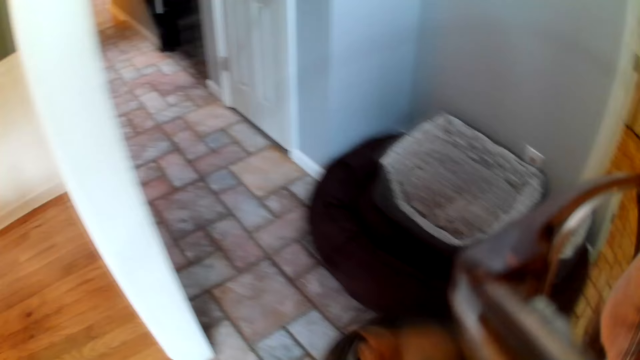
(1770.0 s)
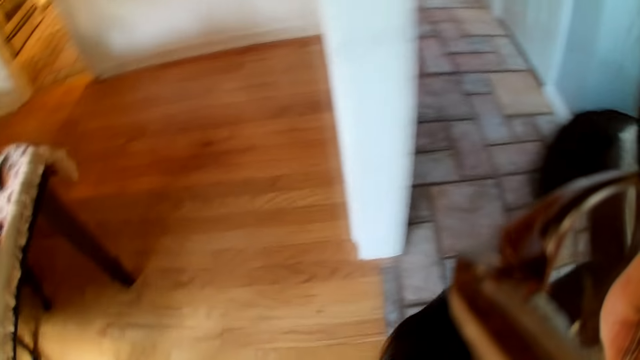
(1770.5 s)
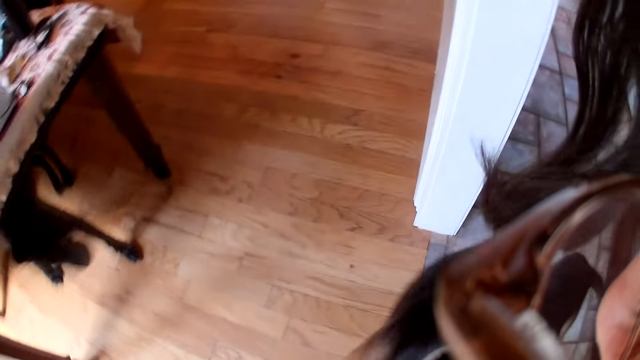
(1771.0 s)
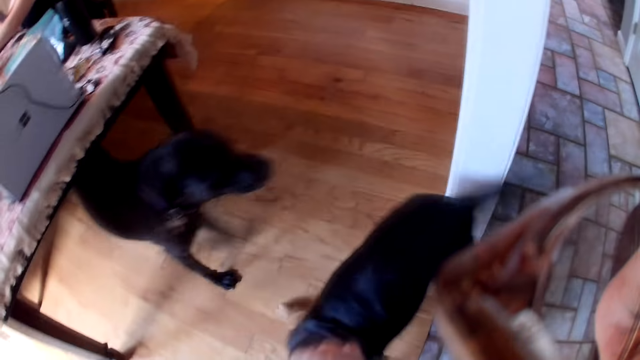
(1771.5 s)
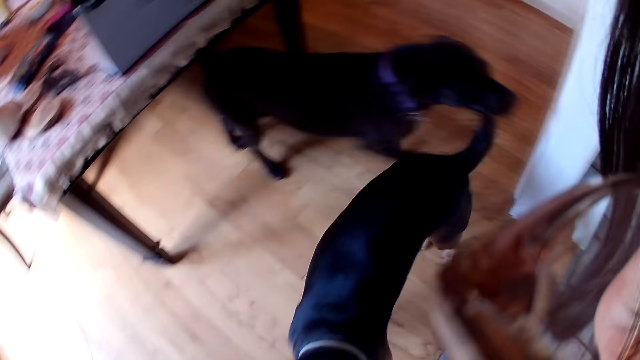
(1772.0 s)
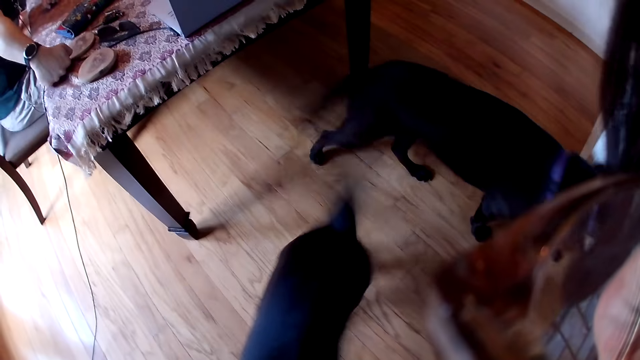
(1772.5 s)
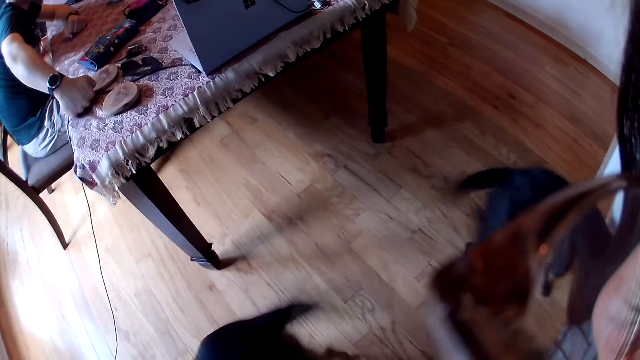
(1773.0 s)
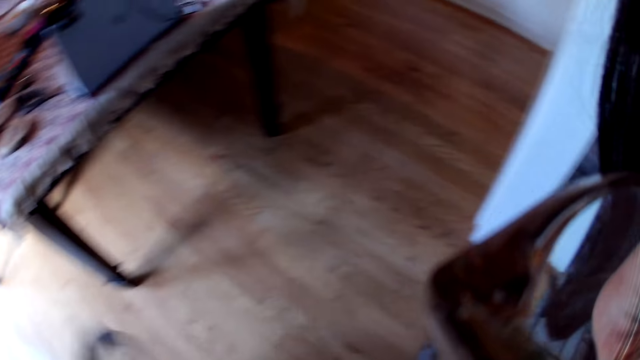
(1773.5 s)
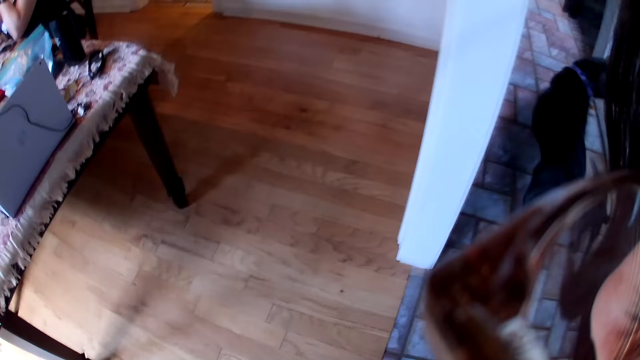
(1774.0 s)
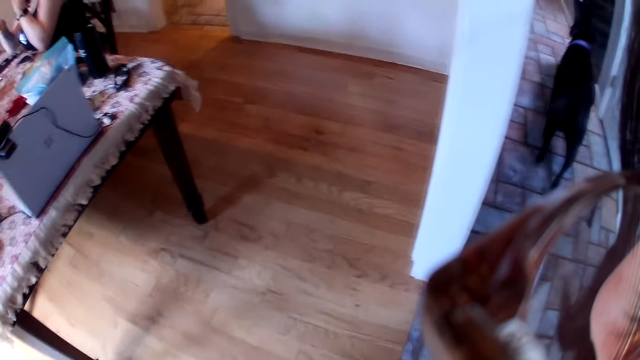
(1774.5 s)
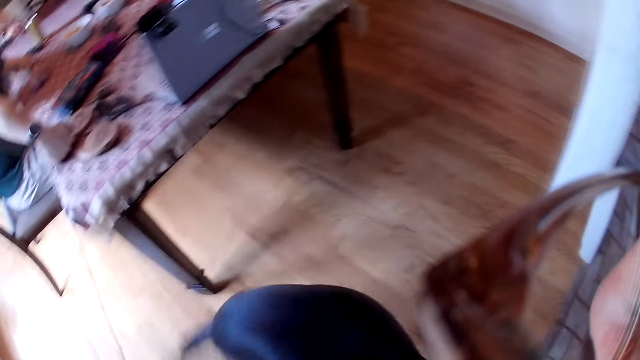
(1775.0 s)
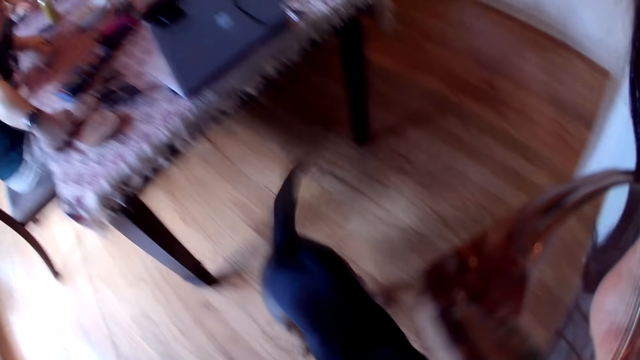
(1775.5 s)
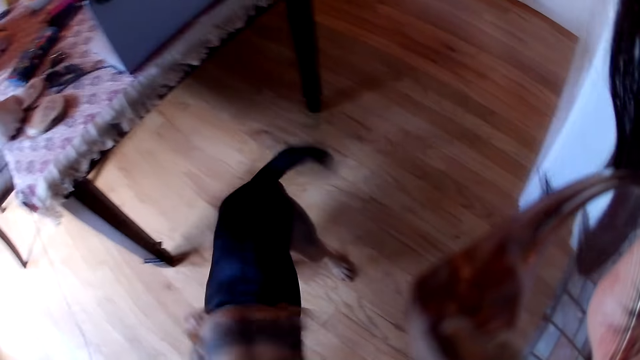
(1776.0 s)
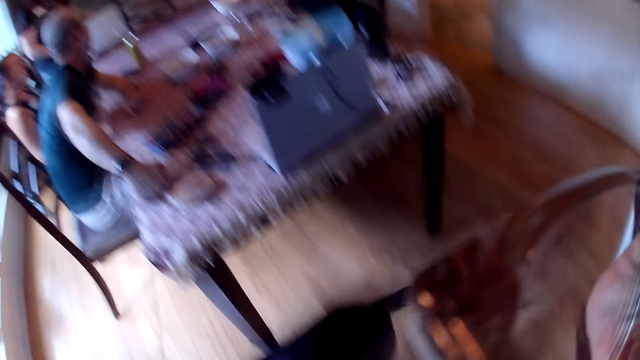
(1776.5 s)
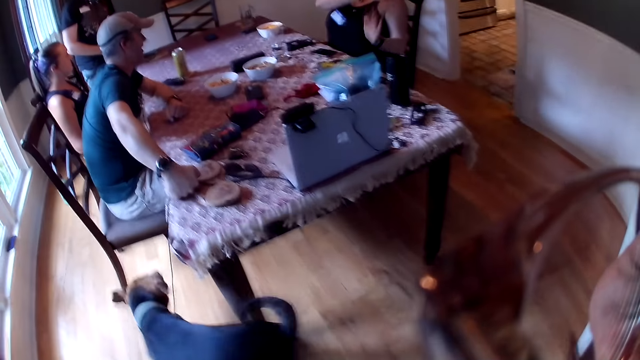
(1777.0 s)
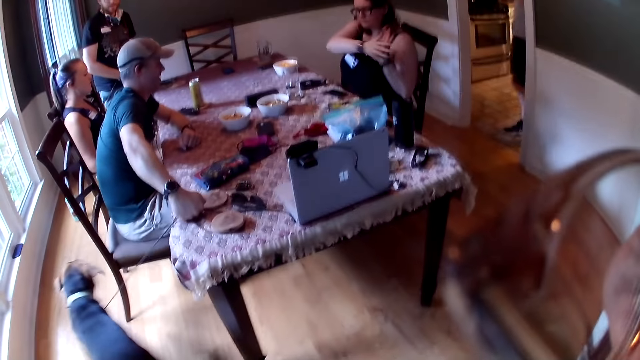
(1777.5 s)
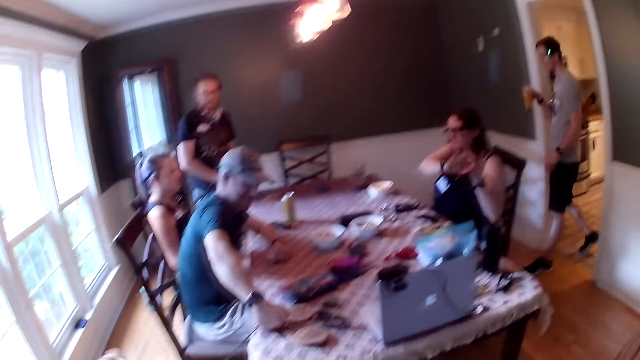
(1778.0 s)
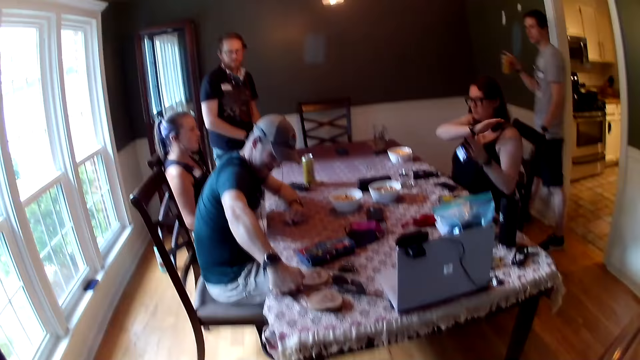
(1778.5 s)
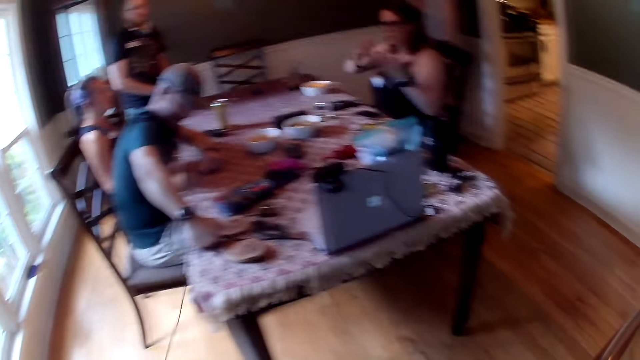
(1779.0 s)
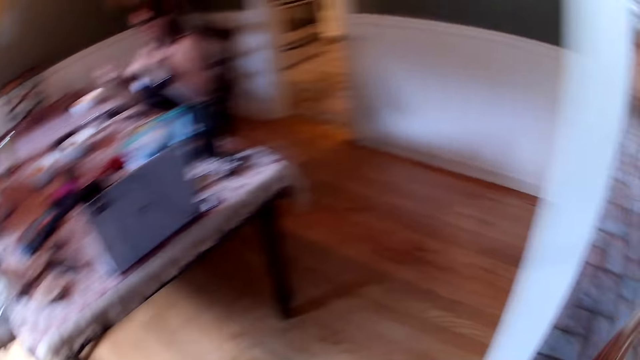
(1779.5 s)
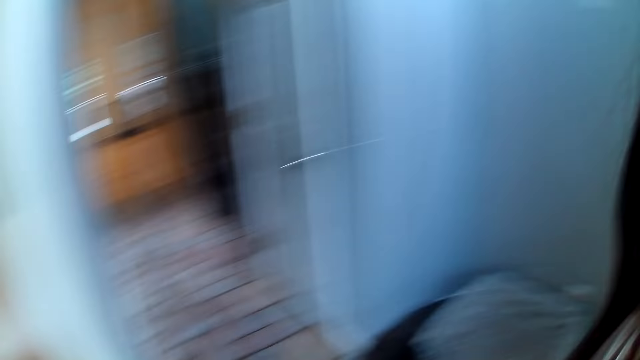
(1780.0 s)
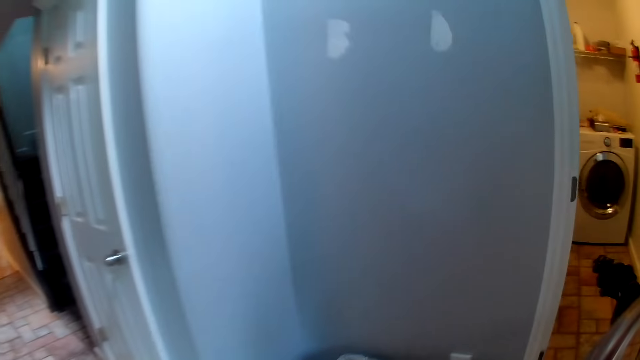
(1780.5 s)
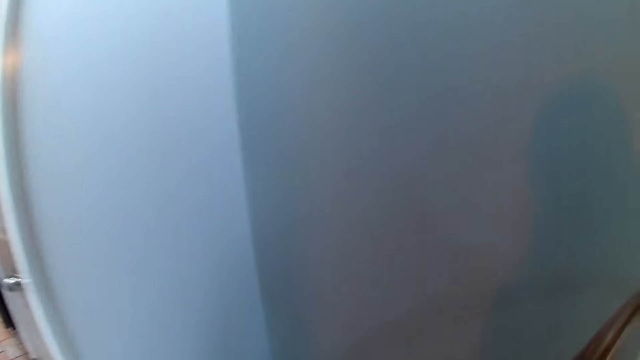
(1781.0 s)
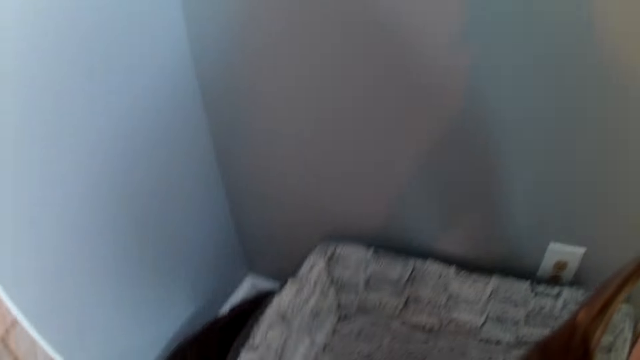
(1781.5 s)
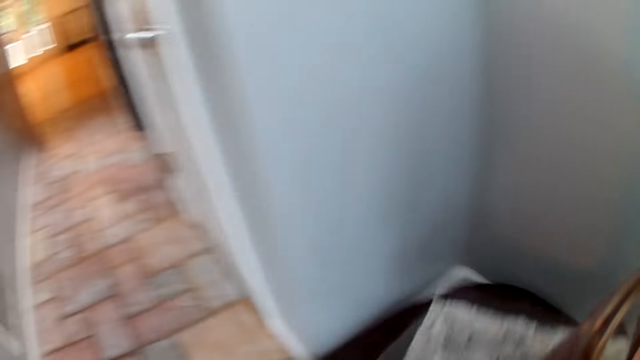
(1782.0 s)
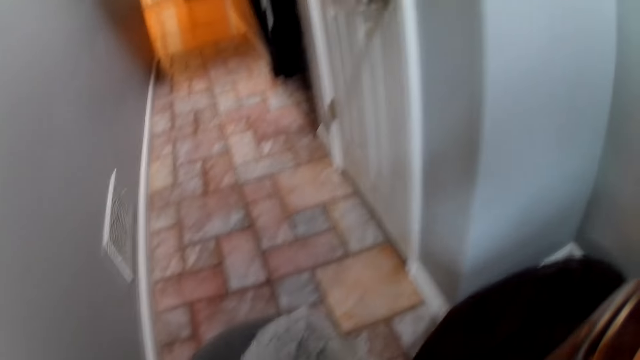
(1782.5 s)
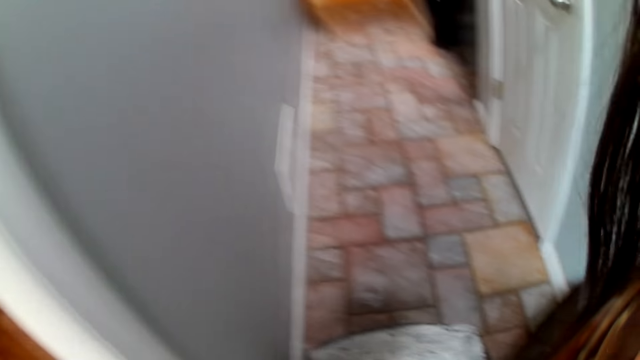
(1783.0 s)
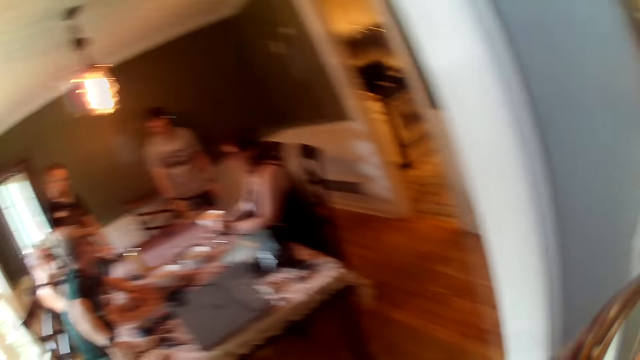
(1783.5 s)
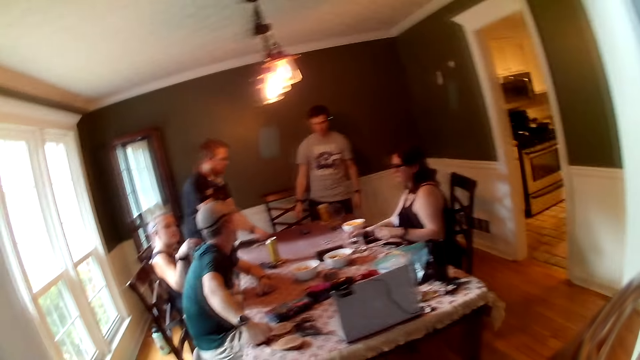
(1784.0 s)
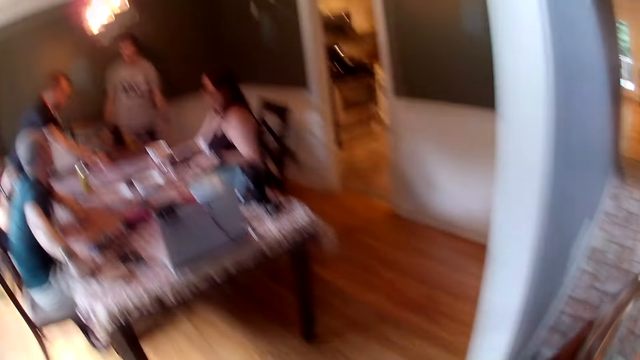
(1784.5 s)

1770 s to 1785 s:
The camera wearer interacts with a pet and another pet. The man holds a cup in his right hand. The woman rubs her palms together. The camera wearer looks sideways. She picks the dog bed from the ground with her right hand. She converses. She drops the dog bed from the ground with her right hand.

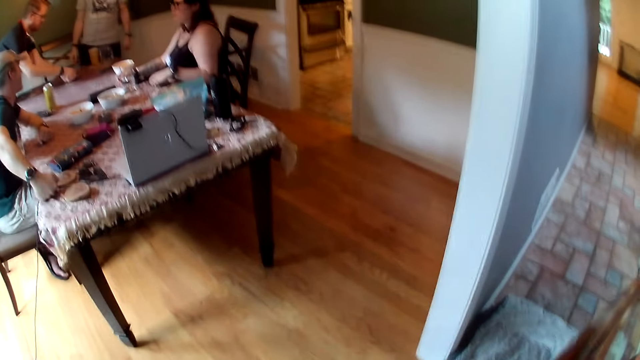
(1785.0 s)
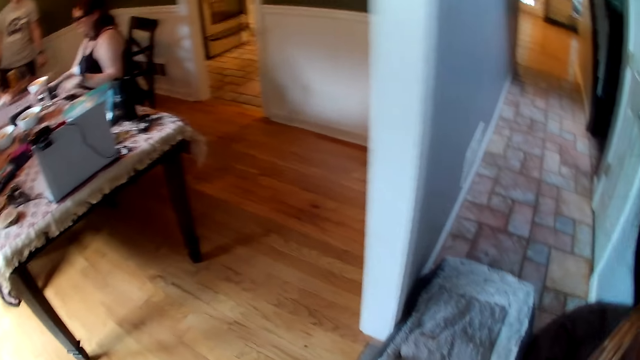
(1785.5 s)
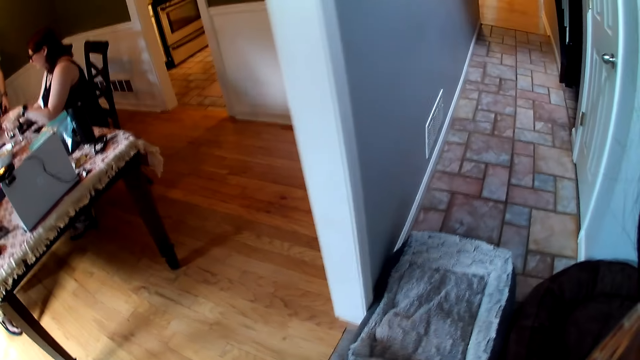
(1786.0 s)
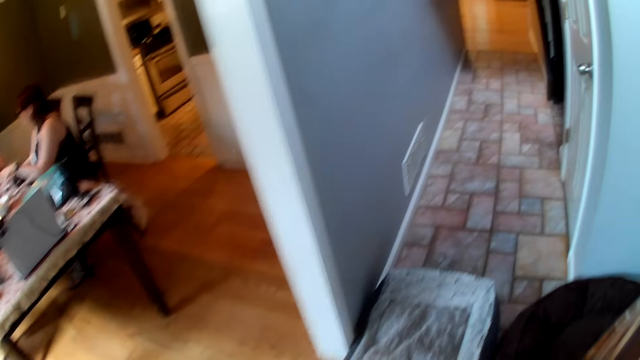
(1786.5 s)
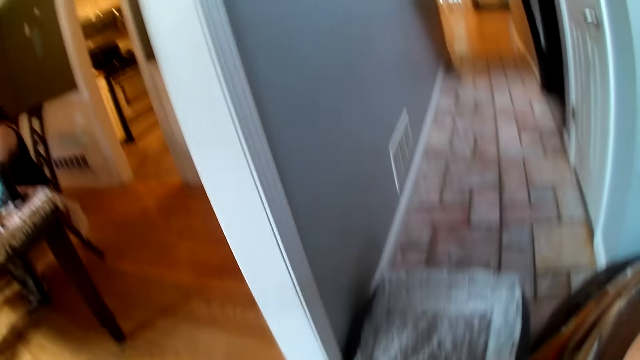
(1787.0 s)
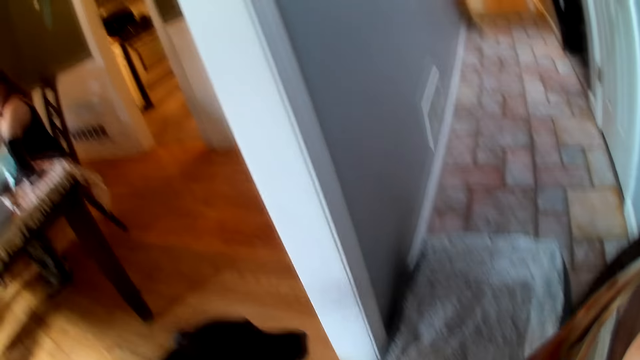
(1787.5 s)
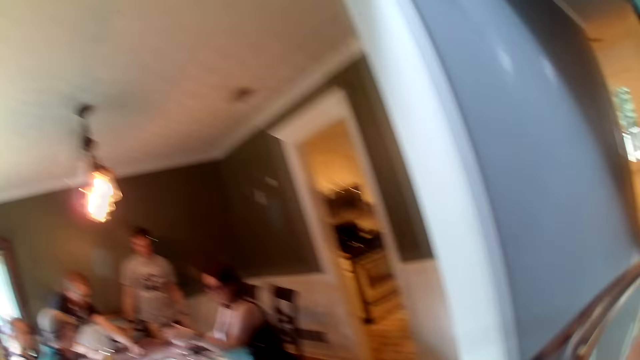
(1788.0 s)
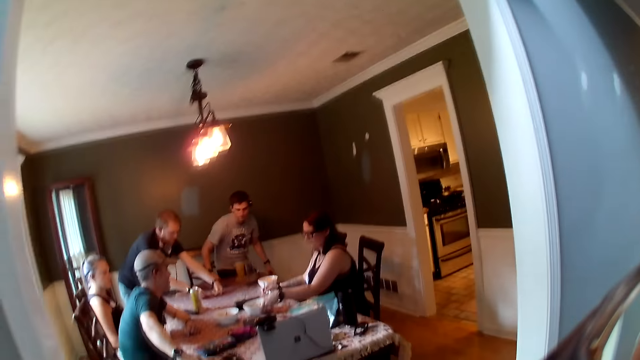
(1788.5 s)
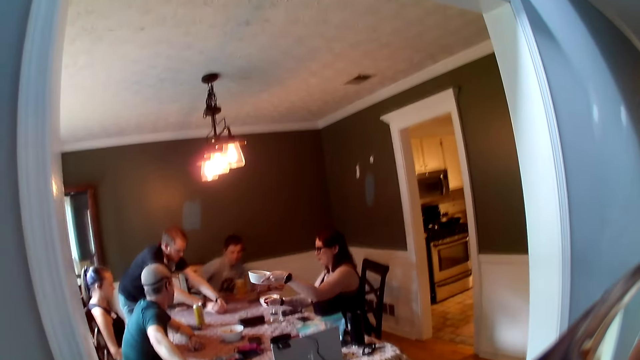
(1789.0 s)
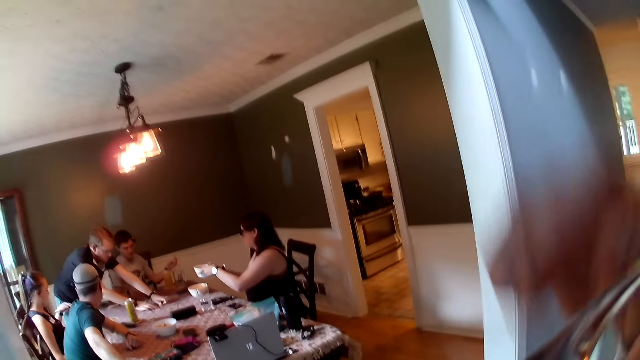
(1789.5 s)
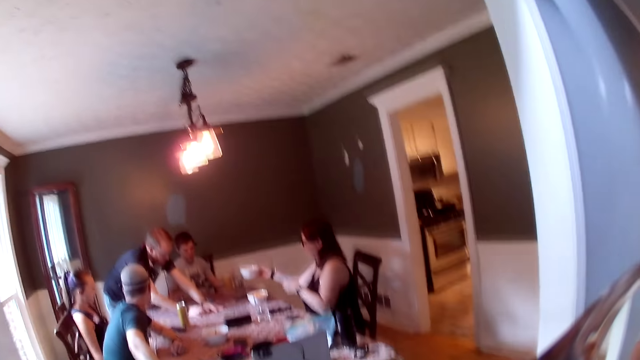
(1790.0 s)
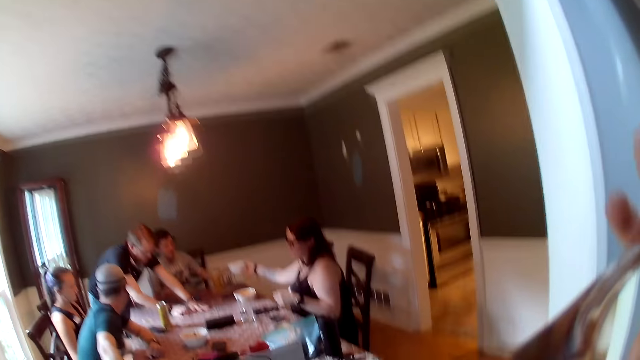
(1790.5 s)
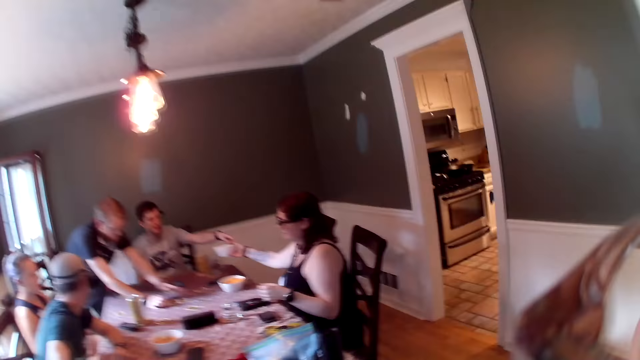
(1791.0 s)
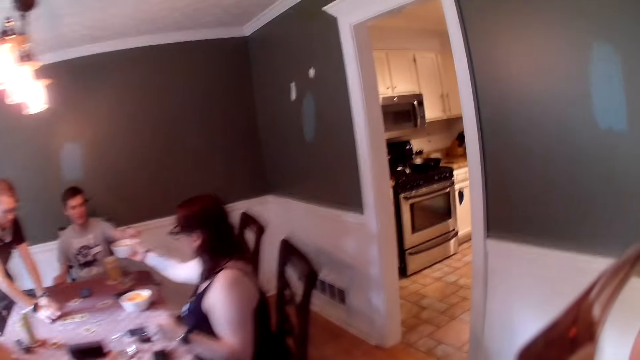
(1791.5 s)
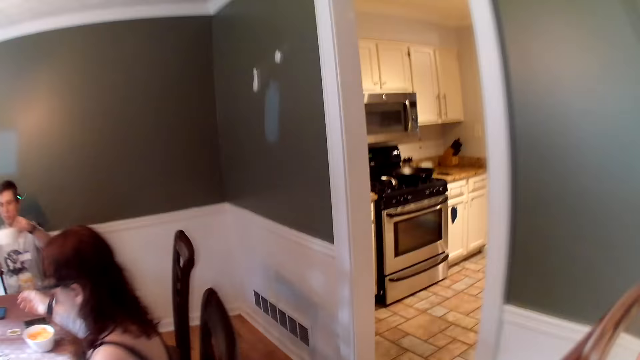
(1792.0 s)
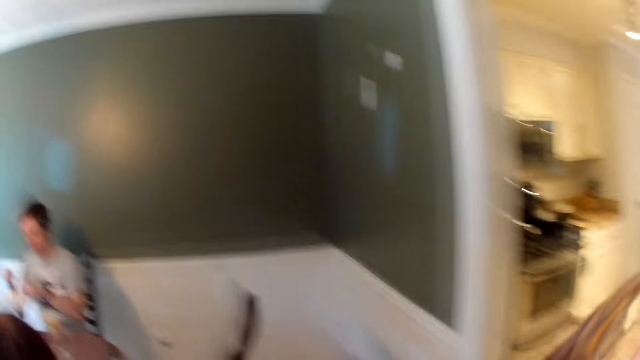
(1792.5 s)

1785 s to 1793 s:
The woman picks a bowl with her left hand. A man places both hands on the table. The woman passes the bowl from her left to right hand. Another man collects the plates from the woman with his left hand. The camera wearer walks towards the table.
